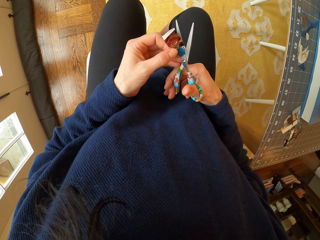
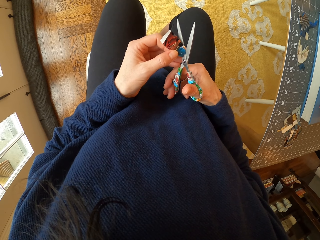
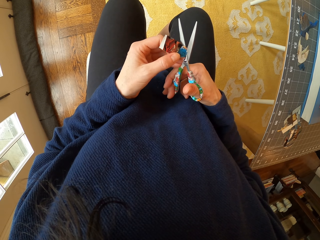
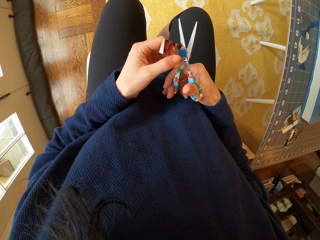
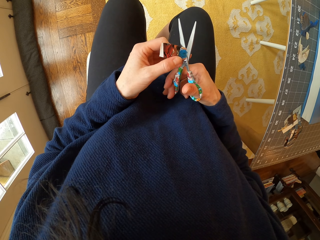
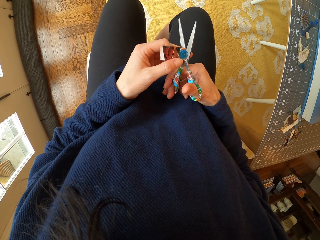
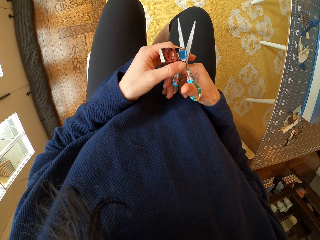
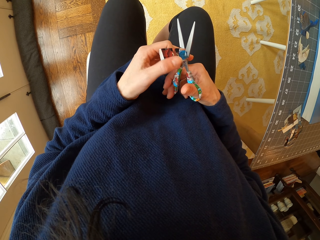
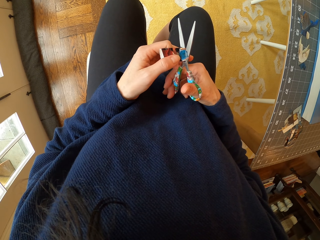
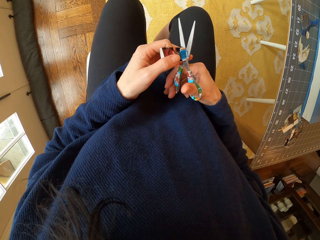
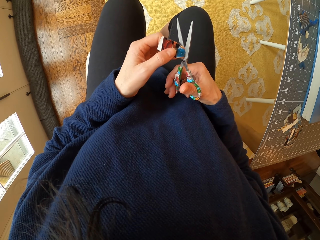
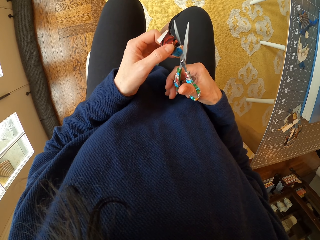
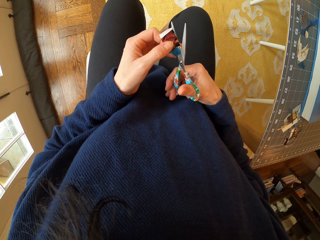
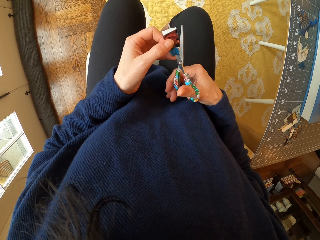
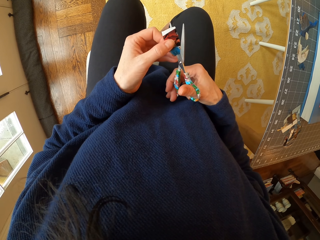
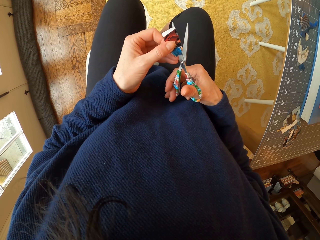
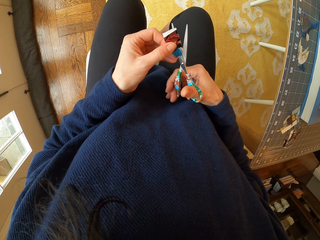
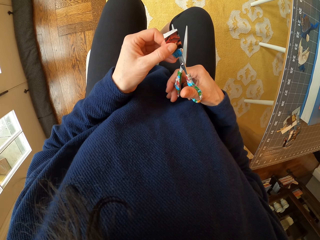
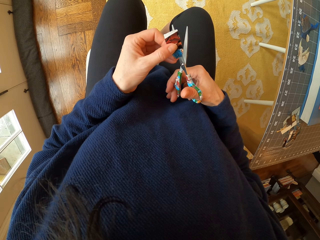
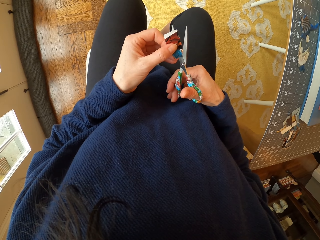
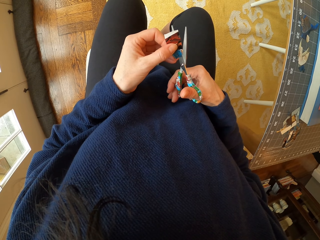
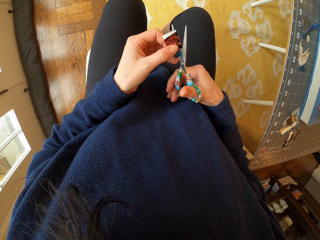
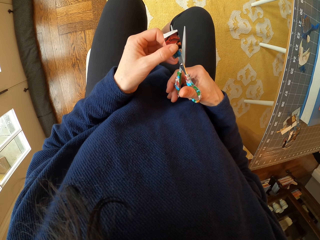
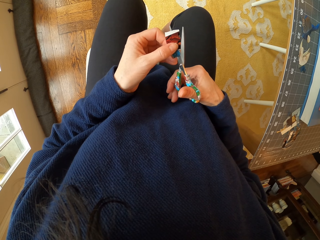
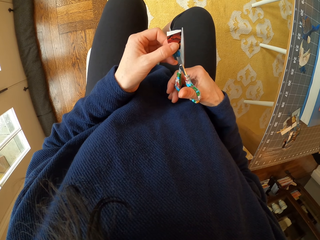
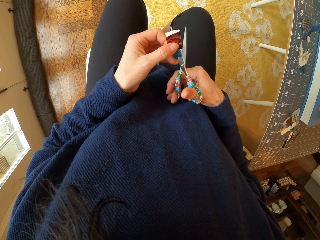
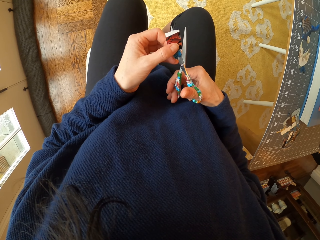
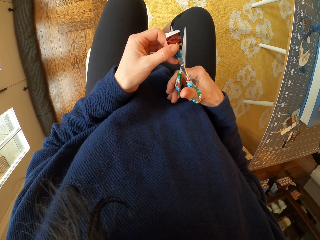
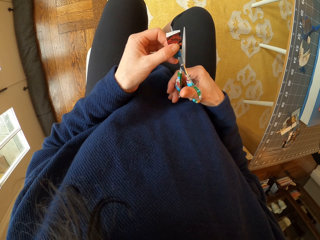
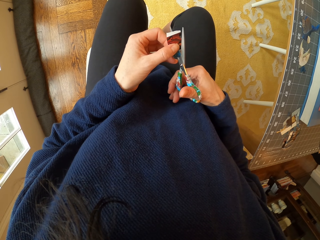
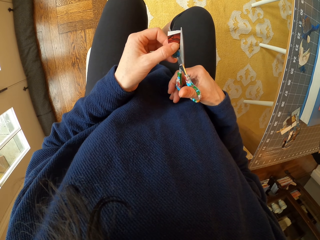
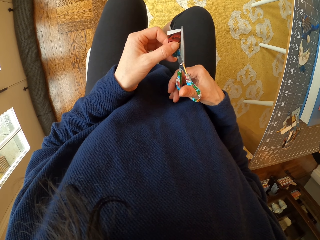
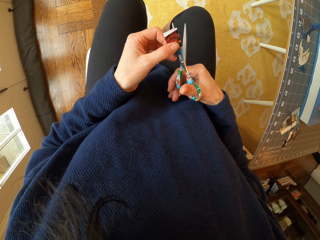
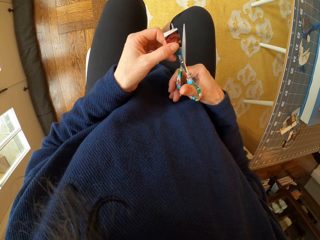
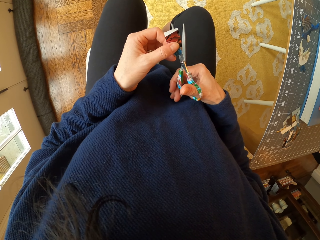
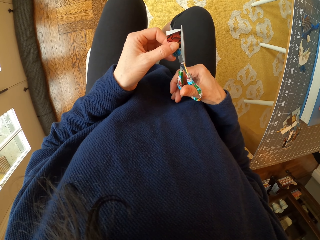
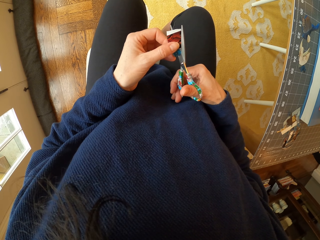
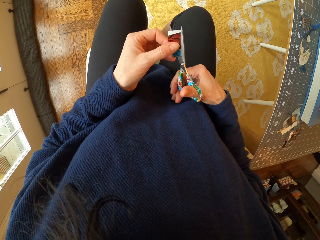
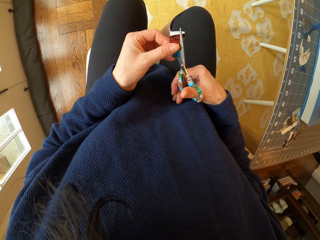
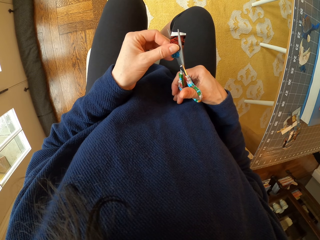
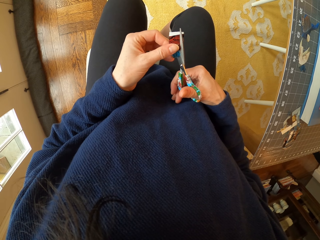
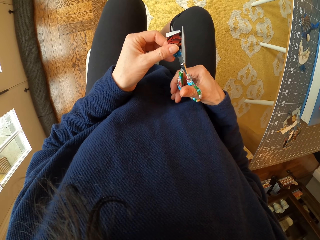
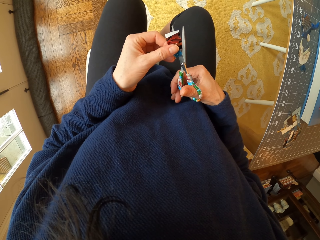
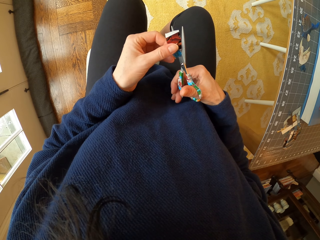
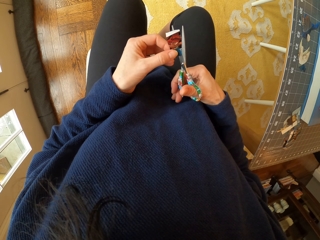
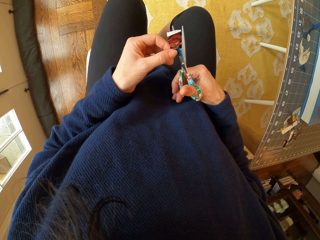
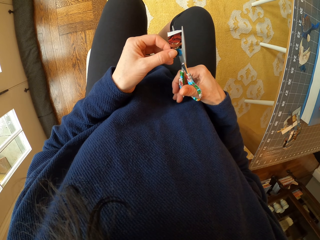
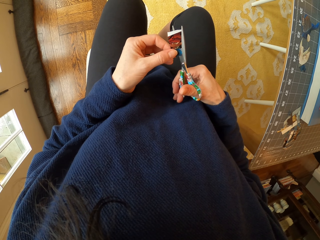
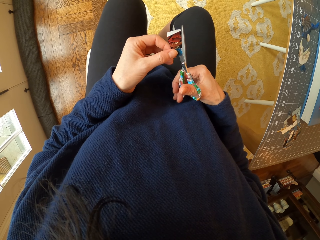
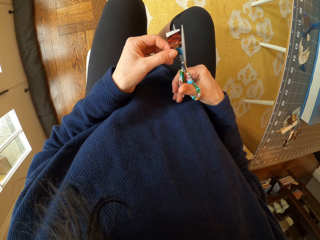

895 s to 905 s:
The camera wearer adjusts the paper. They cut the paper with the scissors.

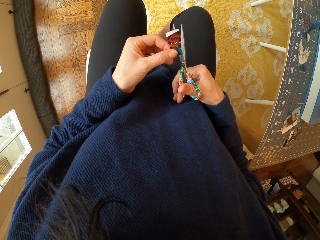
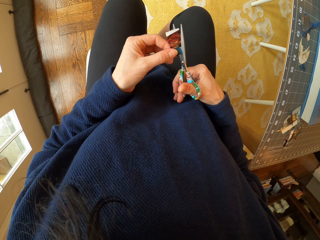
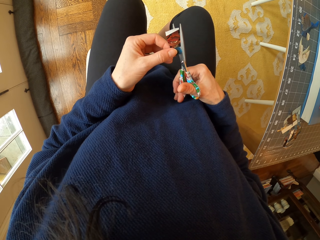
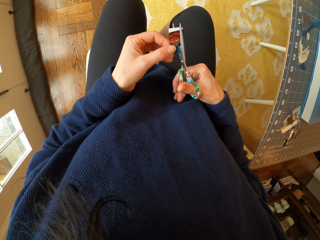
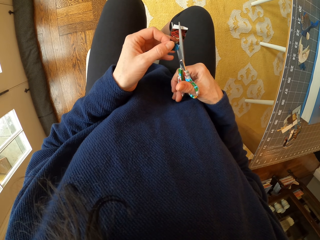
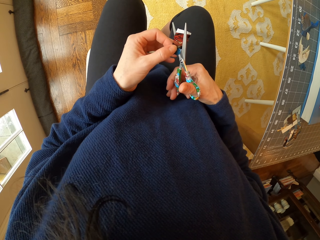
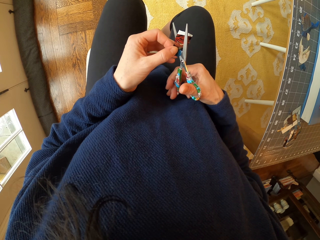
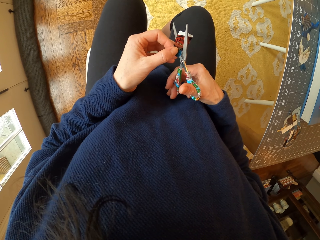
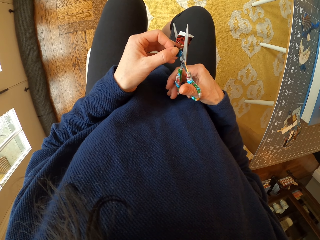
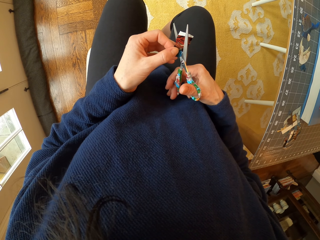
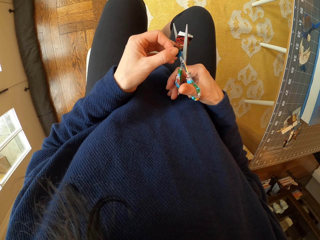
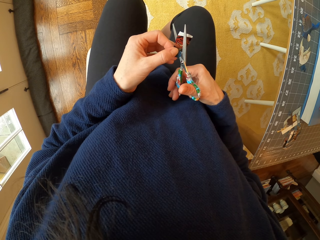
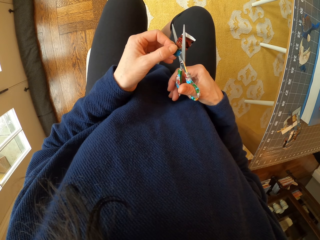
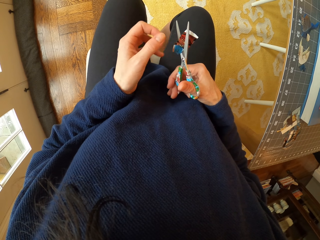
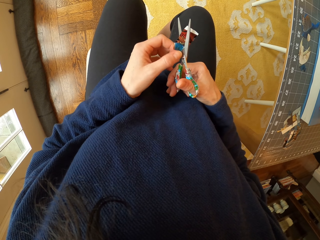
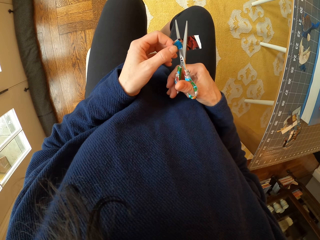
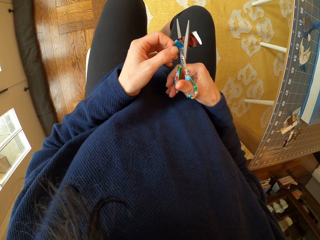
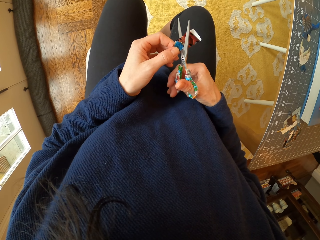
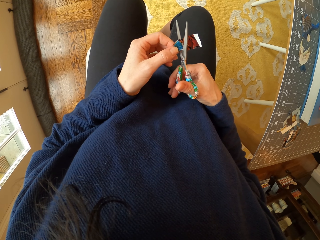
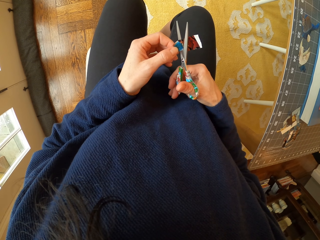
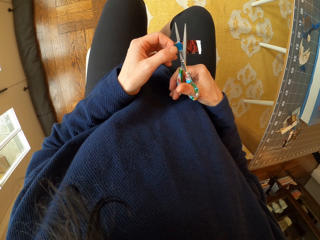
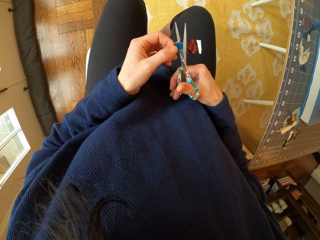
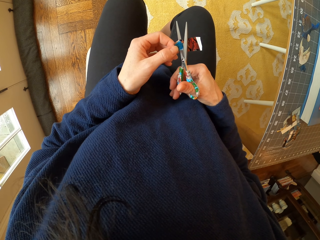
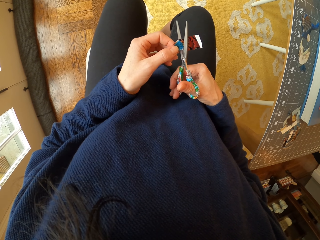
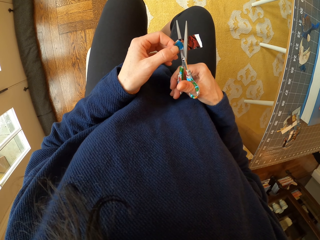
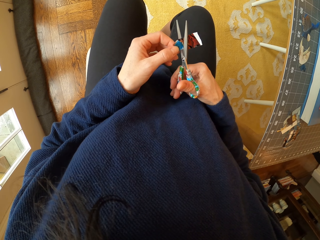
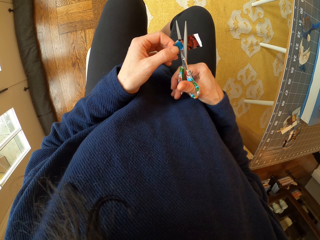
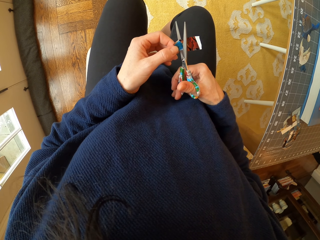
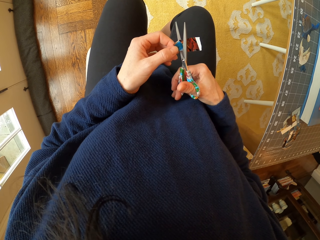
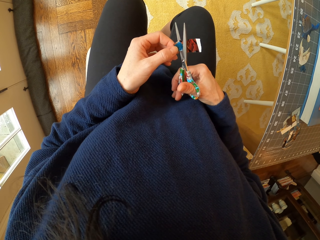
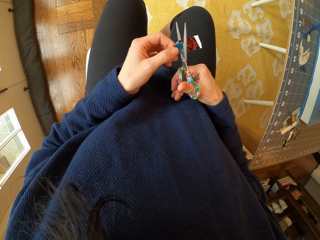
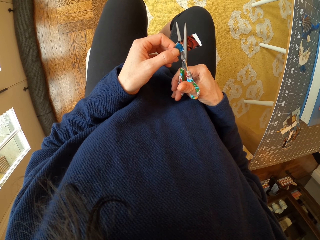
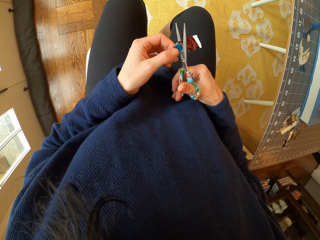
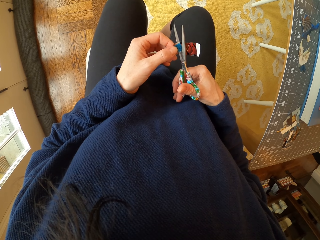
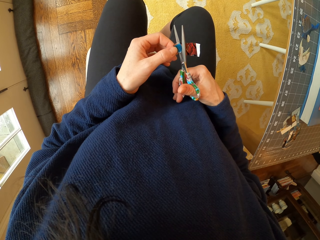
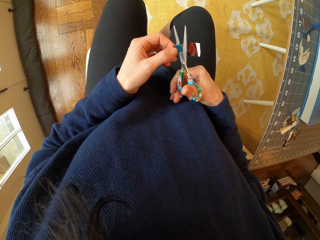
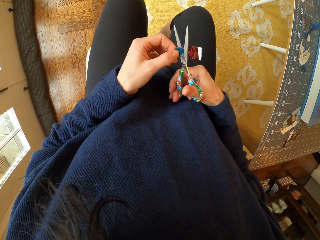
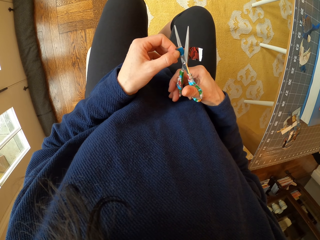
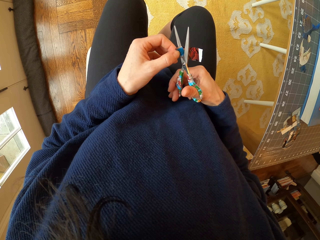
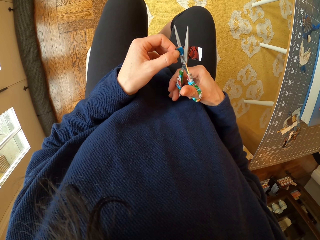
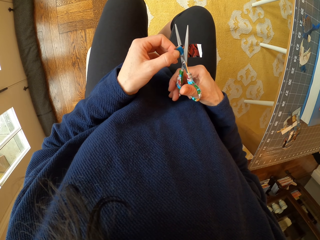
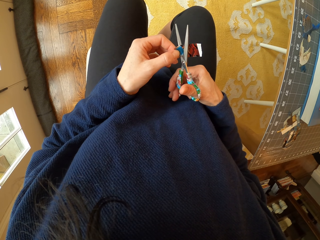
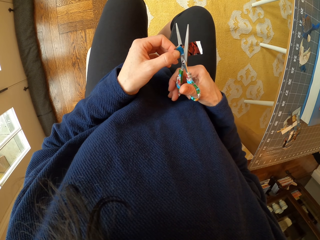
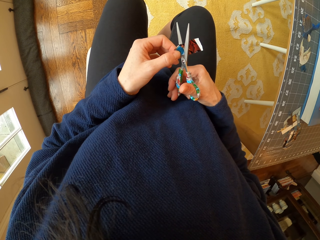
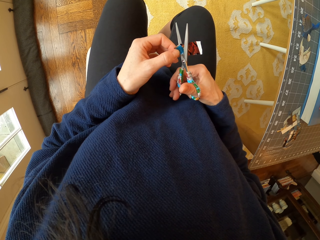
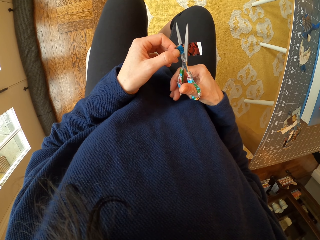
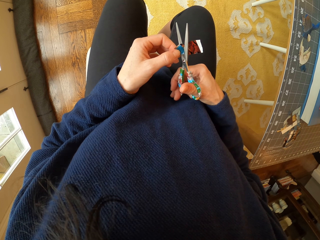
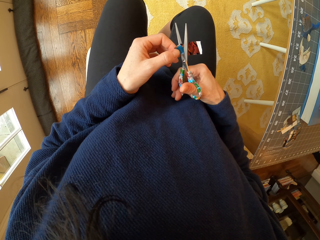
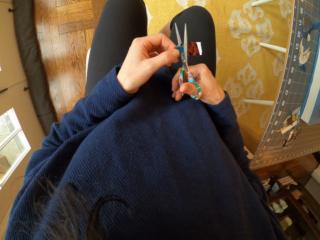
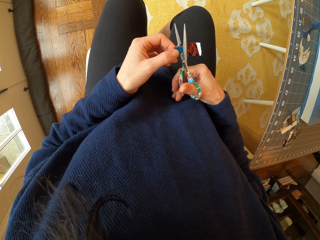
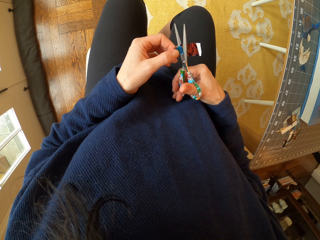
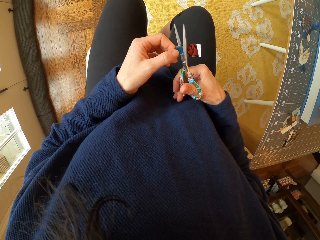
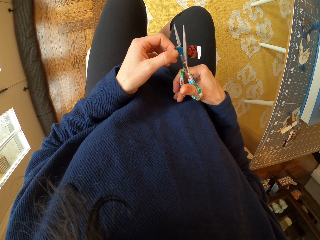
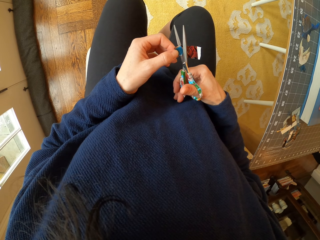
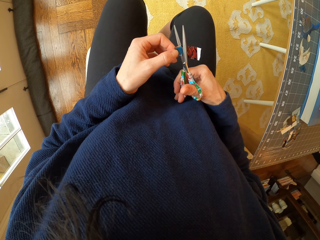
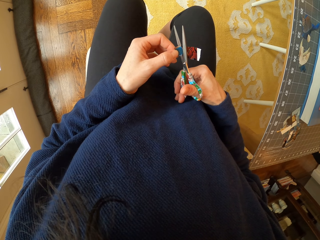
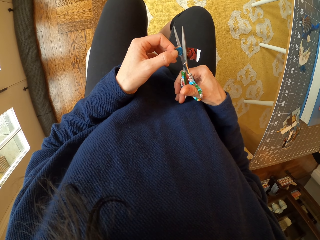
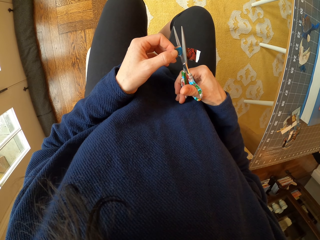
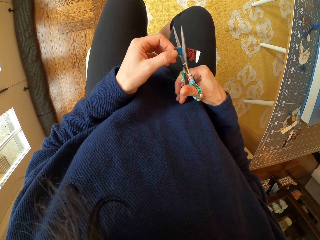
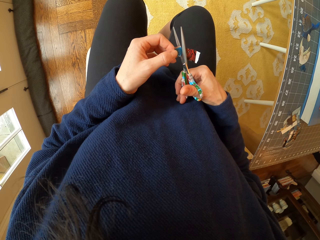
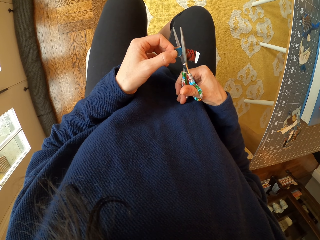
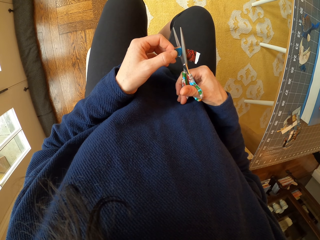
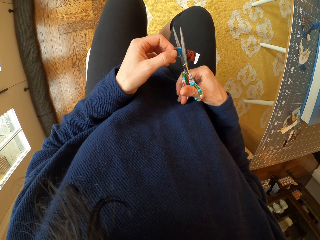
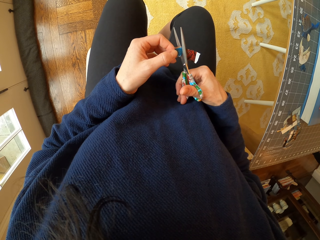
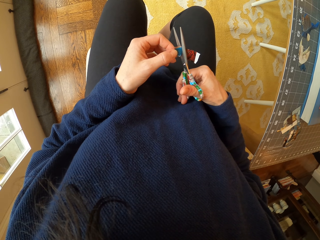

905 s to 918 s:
The camera wearer rotates the paper. They cut the paper with the scissors.
